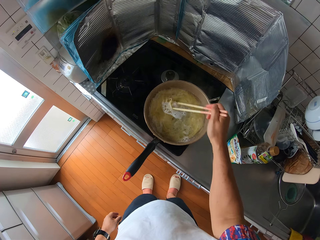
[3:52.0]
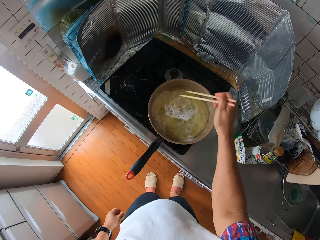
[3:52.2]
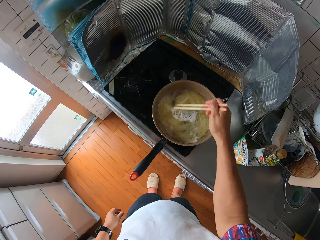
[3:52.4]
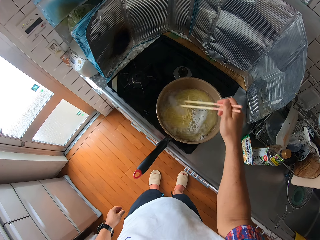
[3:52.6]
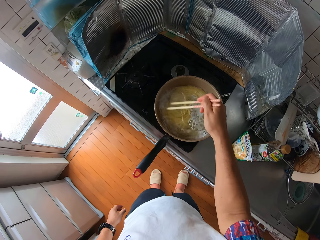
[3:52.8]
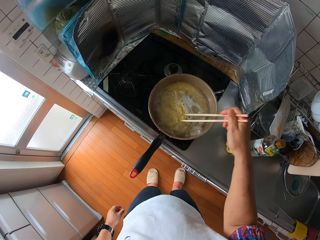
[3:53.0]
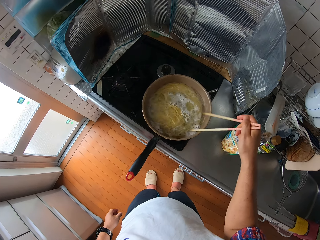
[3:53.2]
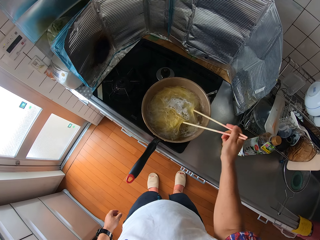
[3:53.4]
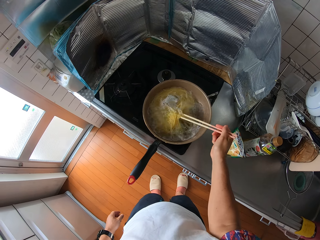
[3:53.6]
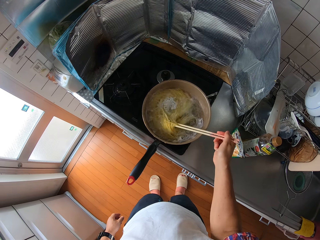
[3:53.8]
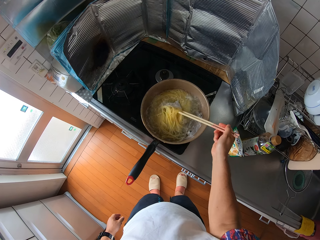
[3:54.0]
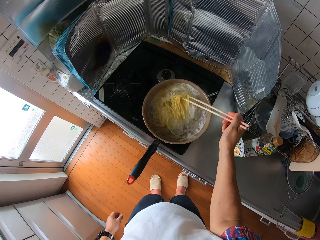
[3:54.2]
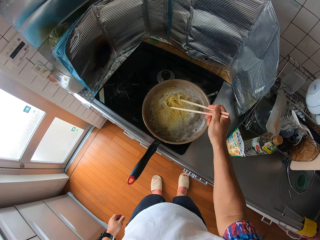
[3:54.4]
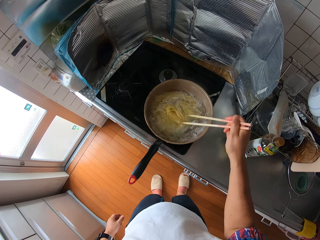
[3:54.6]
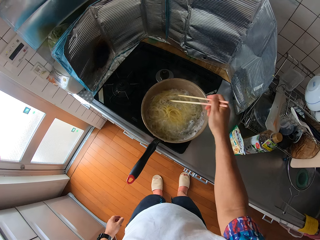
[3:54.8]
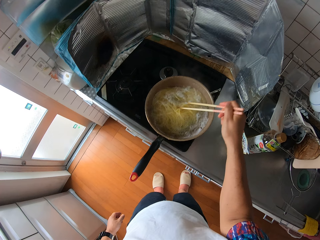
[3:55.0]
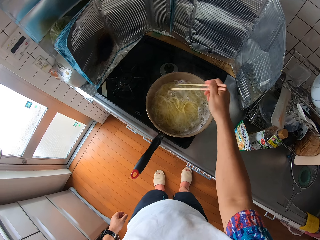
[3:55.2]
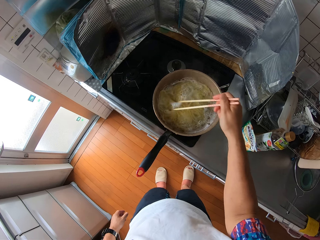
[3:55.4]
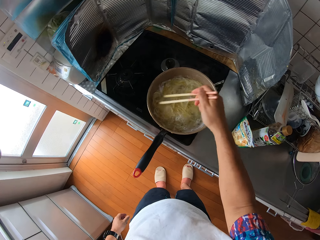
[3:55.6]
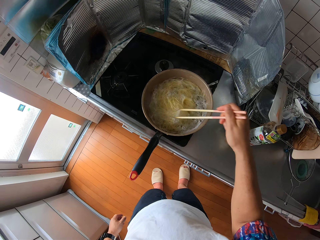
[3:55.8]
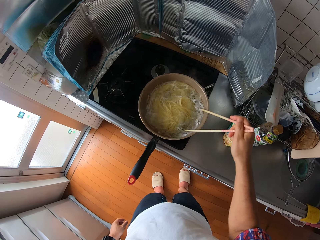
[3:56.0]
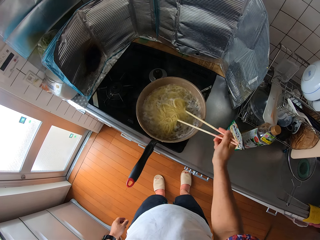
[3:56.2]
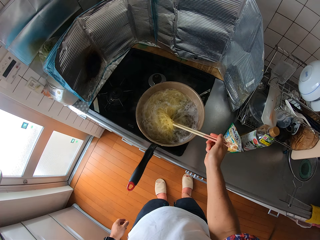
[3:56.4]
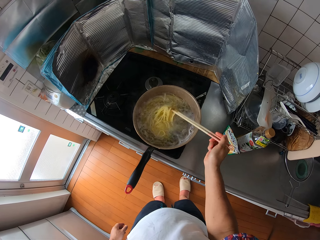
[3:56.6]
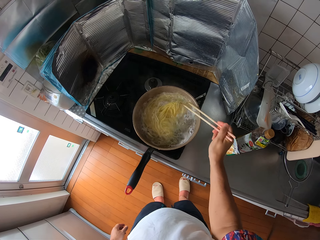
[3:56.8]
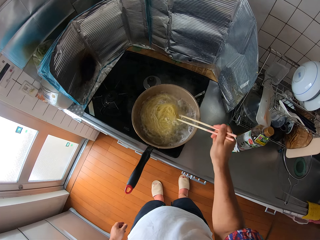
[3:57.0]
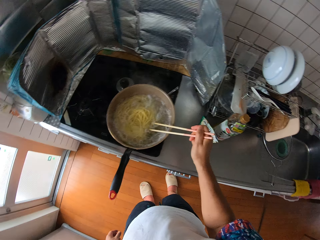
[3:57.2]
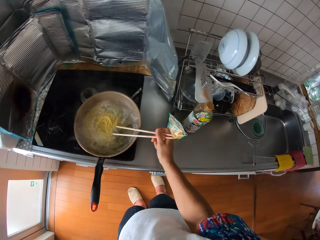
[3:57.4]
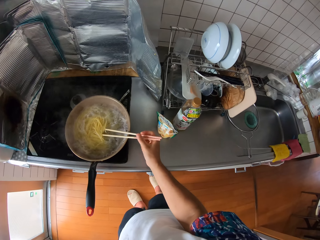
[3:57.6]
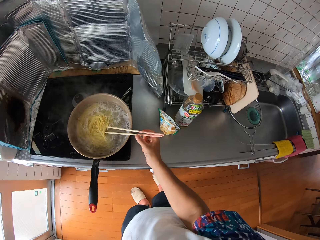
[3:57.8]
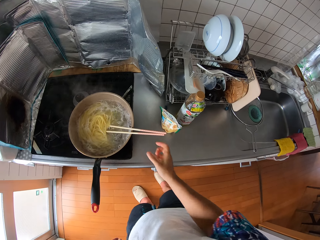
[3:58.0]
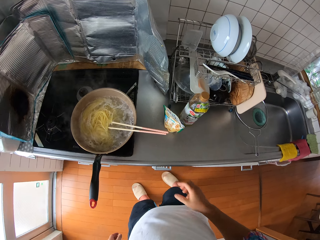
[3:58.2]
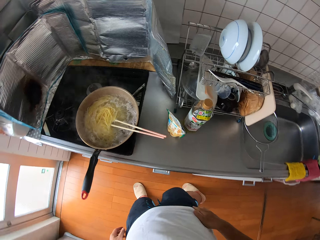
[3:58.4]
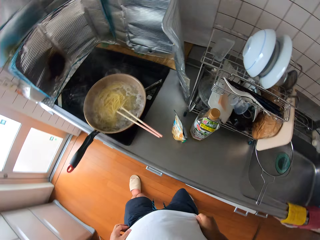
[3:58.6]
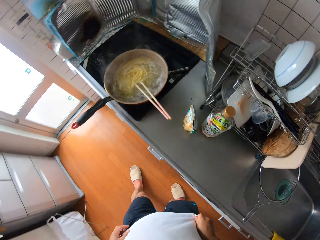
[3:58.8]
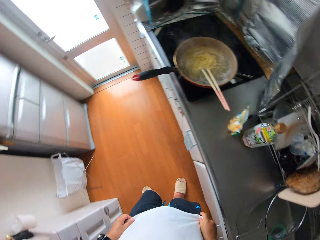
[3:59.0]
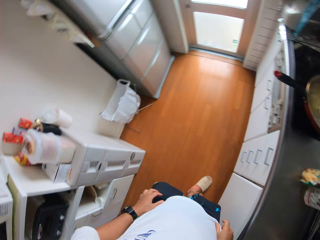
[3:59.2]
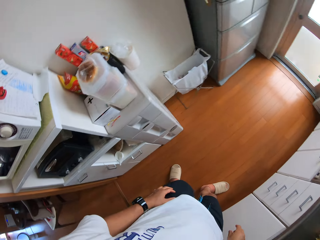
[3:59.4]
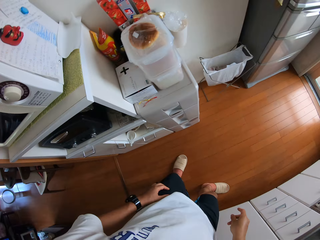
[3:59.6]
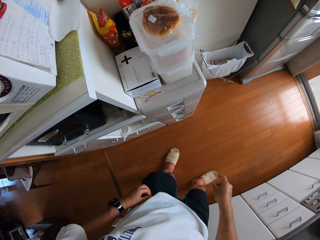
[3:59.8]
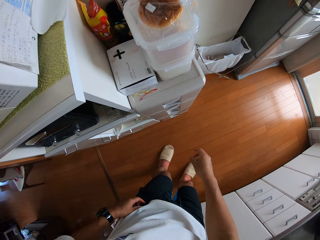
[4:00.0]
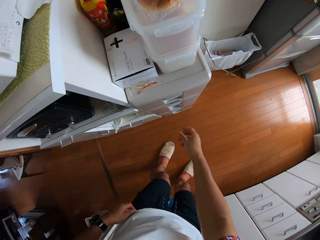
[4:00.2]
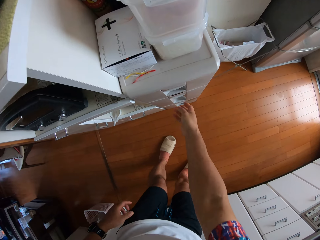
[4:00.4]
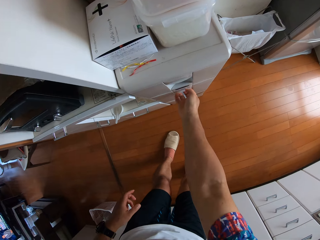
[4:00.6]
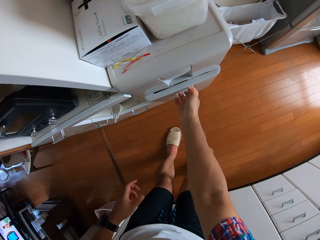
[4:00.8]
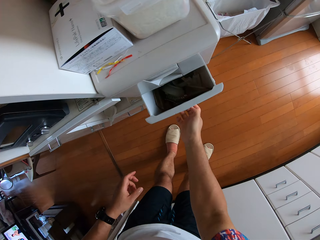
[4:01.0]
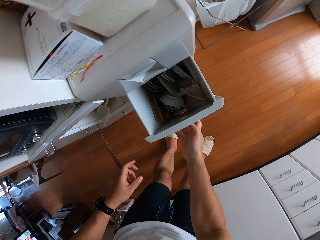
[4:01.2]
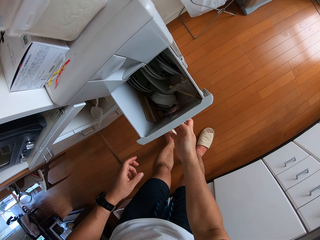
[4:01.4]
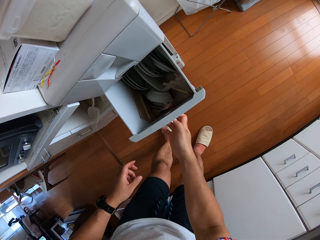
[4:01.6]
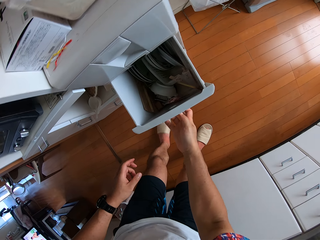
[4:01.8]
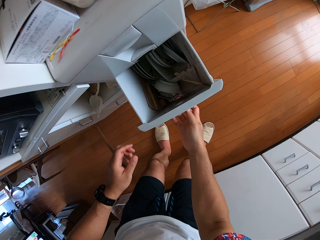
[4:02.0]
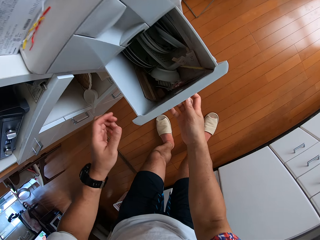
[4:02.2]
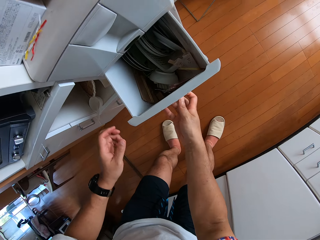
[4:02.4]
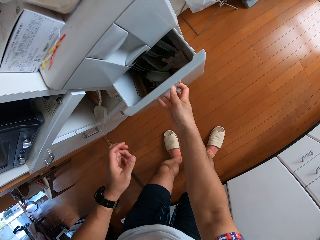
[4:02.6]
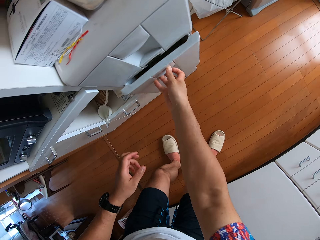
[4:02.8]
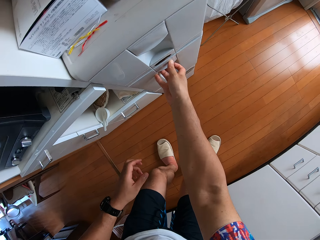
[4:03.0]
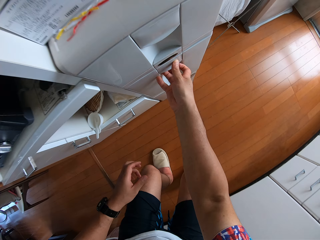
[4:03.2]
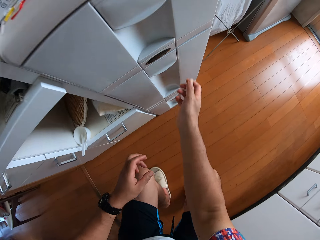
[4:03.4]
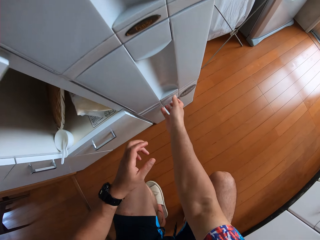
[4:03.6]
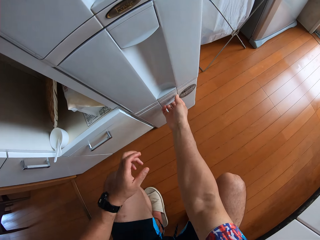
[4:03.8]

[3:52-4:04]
The camera wearer stirs the spaghetti with the chopsticks. They stop stirring. They open the drawer. They close the drawer.

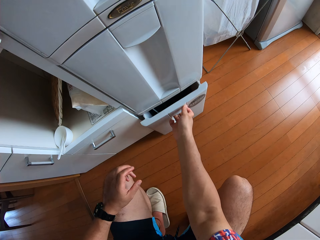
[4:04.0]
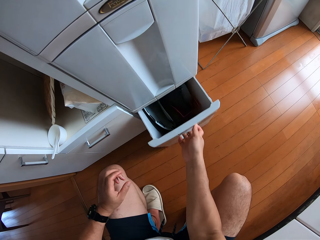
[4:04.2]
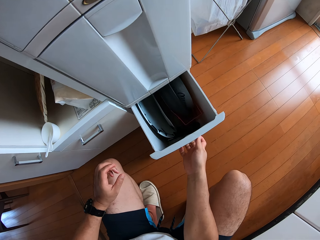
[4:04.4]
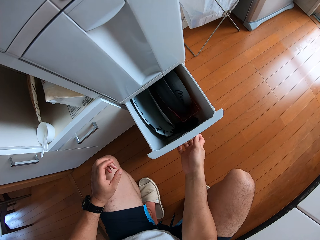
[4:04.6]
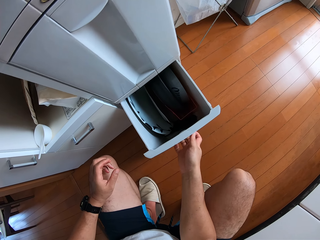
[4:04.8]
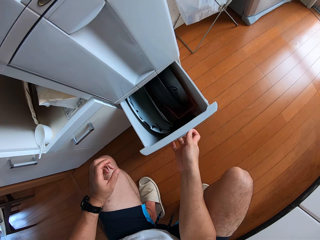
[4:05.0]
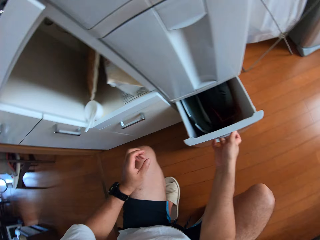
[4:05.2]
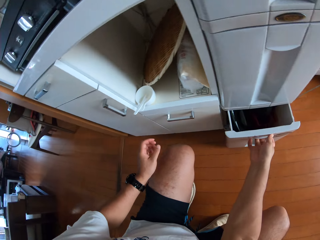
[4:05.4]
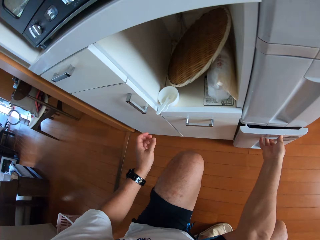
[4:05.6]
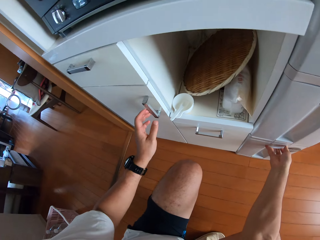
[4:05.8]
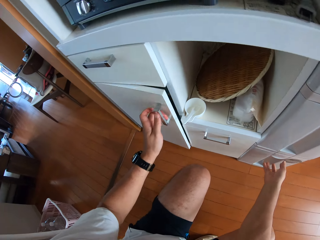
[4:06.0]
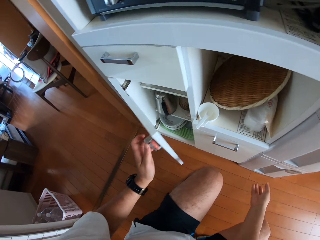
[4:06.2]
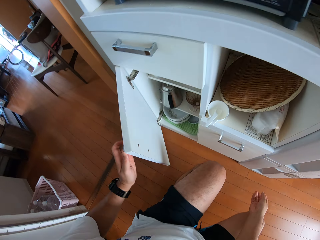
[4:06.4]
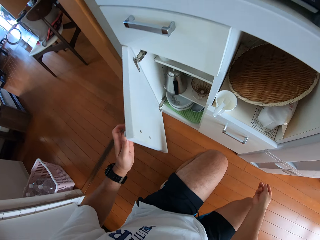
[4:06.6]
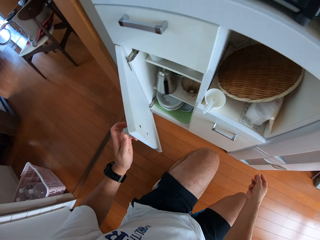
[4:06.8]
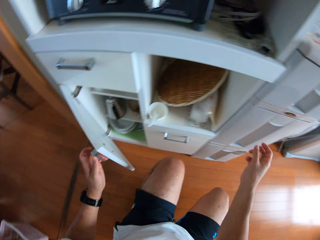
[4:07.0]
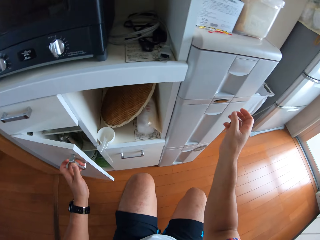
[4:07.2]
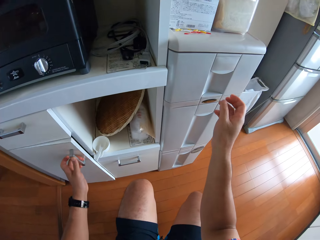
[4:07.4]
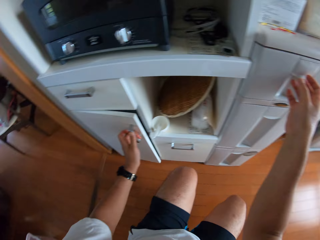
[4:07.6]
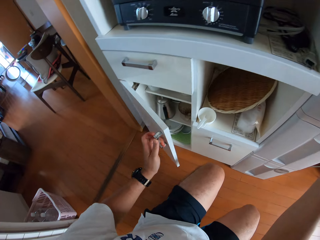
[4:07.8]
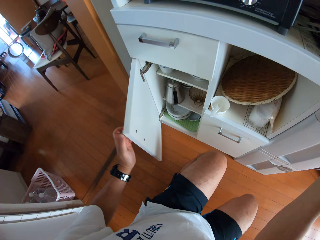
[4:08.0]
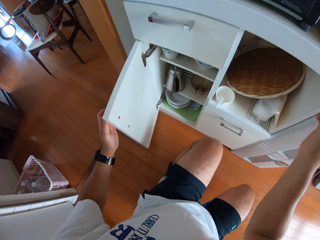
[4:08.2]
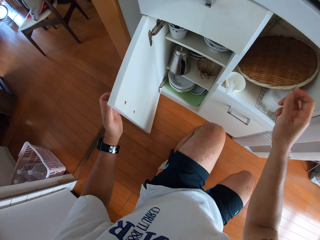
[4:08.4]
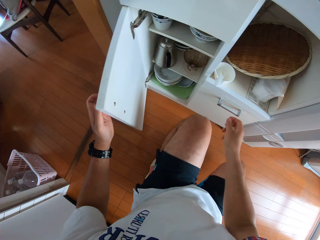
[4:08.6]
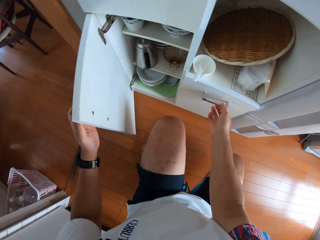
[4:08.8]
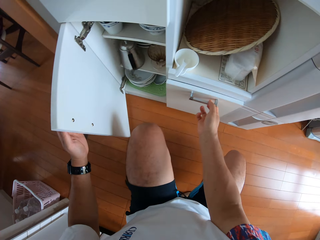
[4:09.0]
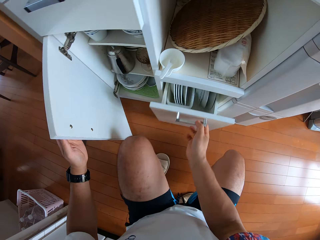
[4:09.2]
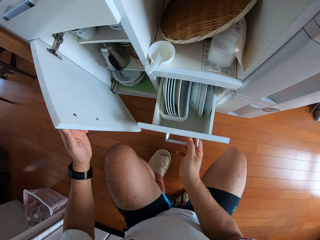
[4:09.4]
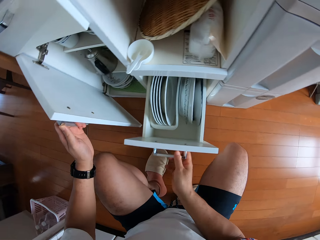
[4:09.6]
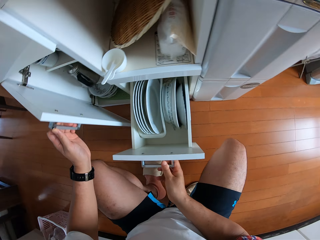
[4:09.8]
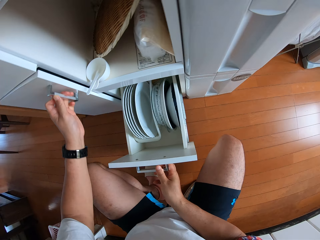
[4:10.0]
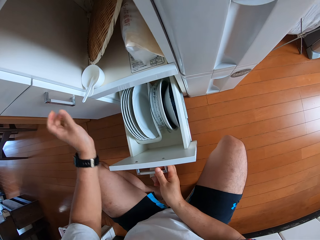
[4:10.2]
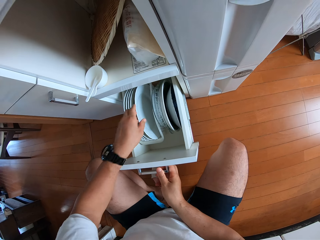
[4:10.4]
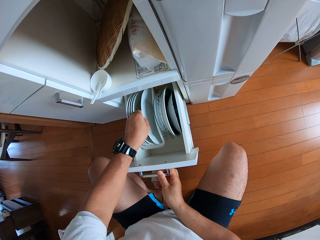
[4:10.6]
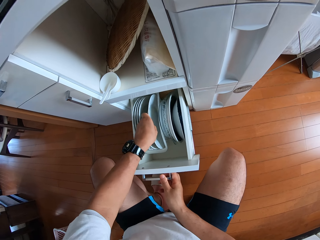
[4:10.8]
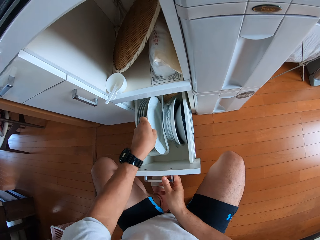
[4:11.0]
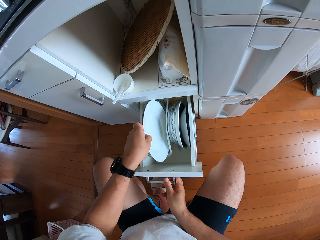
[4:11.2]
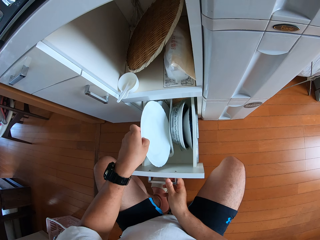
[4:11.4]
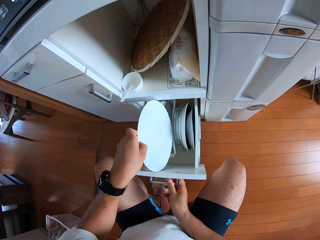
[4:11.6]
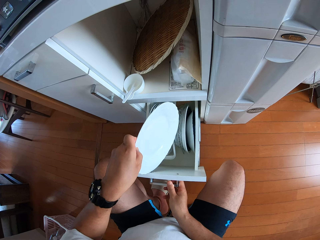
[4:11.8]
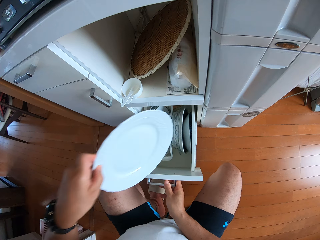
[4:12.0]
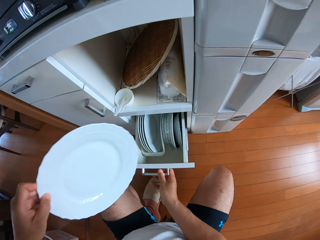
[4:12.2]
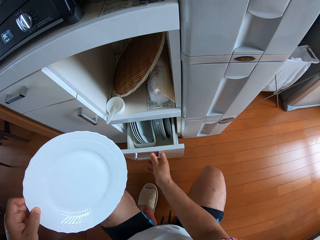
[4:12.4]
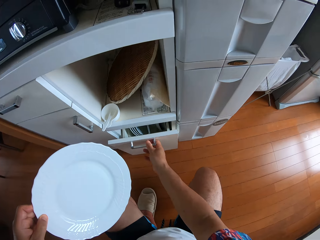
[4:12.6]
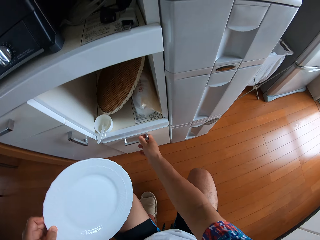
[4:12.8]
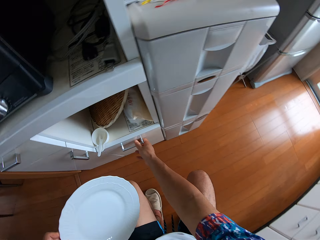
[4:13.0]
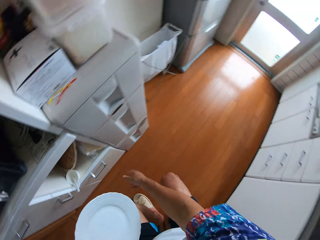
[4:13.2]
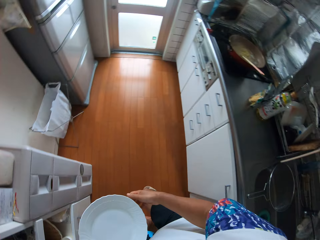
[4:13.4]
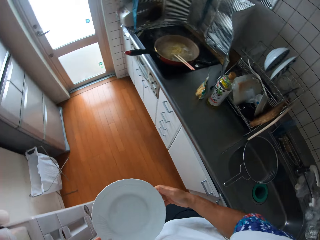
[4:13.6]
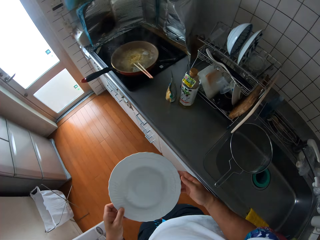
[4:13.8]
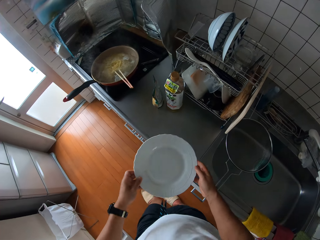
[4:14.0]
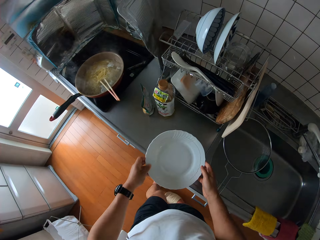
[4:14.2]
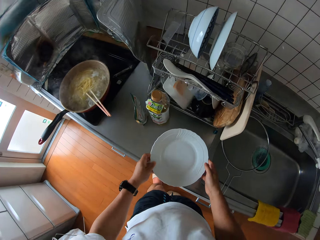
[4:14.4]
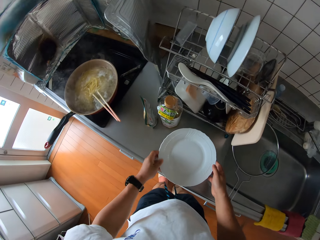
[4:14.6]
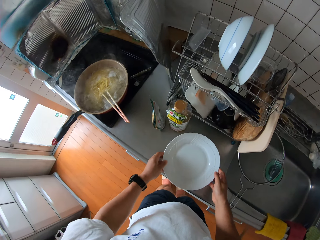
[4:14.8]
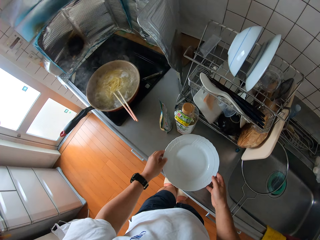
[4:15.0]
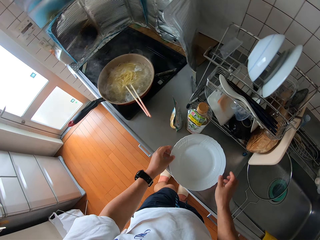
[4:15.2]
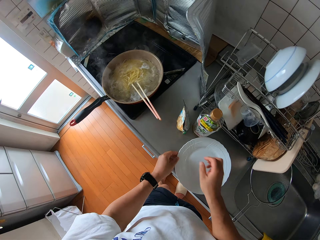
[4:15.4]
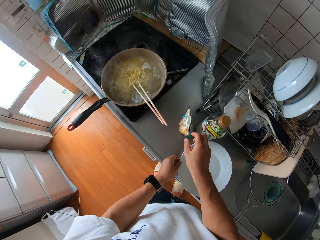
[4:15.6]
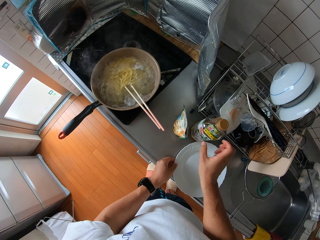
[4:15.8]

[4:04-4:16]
The camera wearer opens the drawer. They close the drawer, open the cabinet, and close the cabinet. They open the drawer. They open the kitchen cabinet. They remove a plate from the kitchen cabinet. They close the drawer. They close the kitchen cabinet. They stand up. They drop the plate on the kitchen slab.
